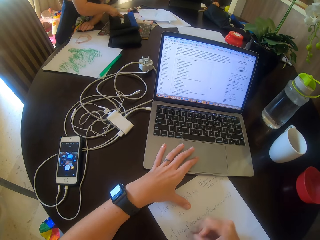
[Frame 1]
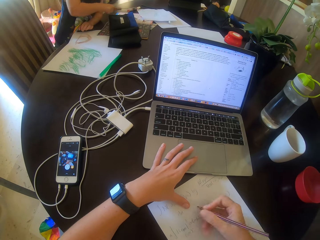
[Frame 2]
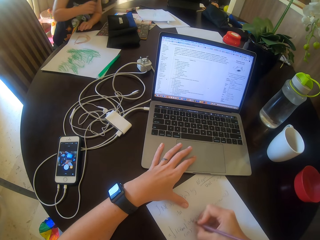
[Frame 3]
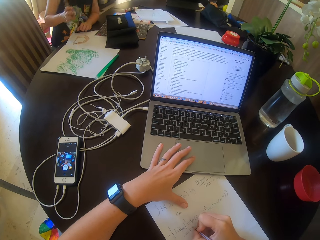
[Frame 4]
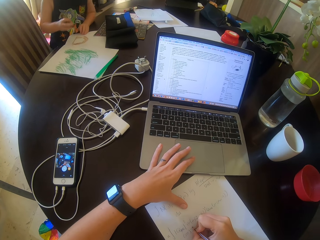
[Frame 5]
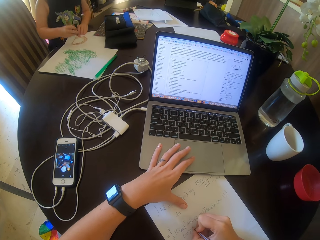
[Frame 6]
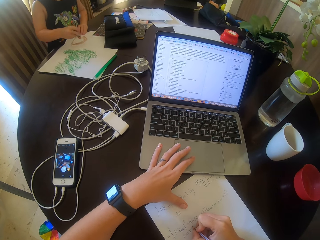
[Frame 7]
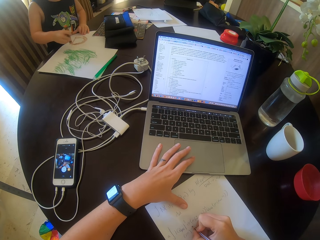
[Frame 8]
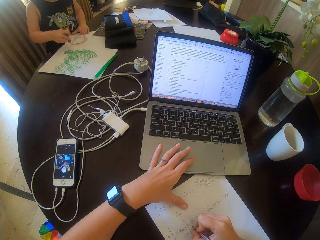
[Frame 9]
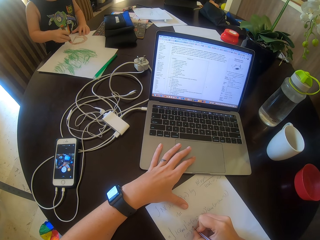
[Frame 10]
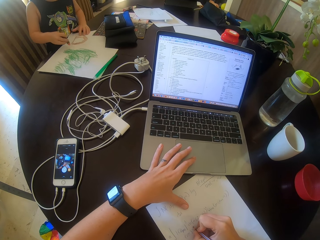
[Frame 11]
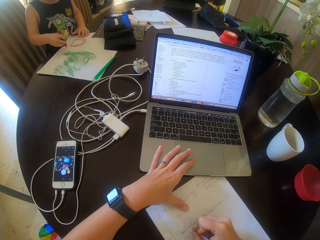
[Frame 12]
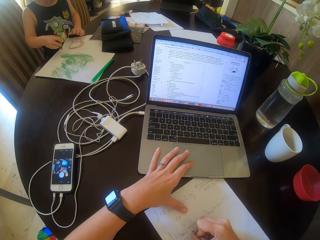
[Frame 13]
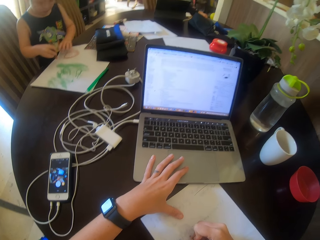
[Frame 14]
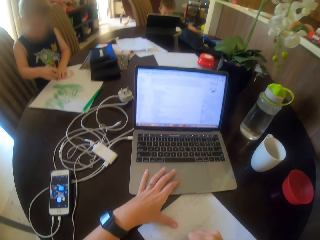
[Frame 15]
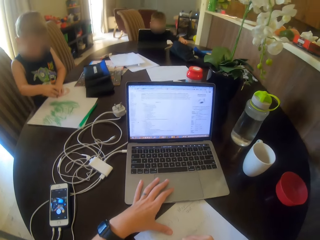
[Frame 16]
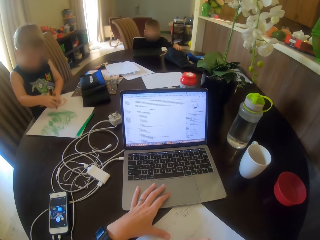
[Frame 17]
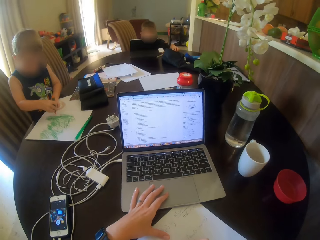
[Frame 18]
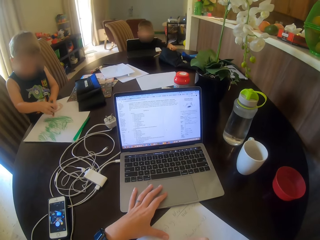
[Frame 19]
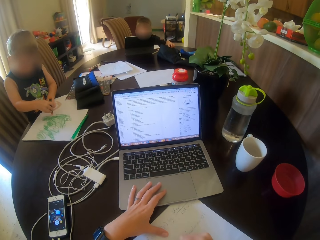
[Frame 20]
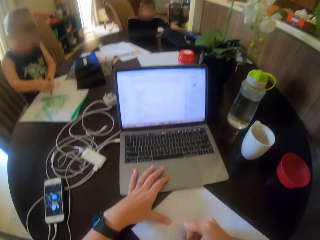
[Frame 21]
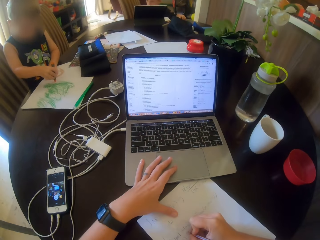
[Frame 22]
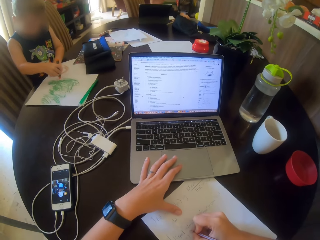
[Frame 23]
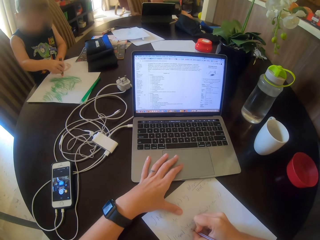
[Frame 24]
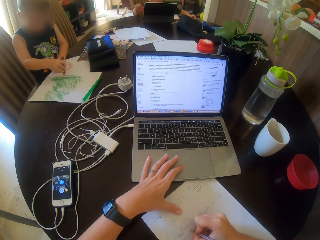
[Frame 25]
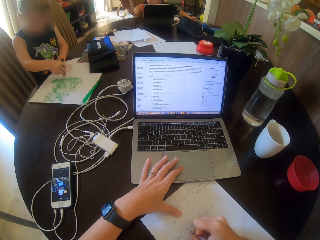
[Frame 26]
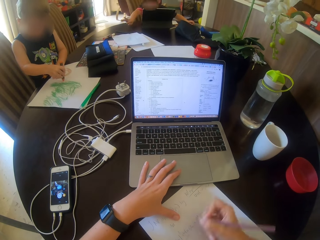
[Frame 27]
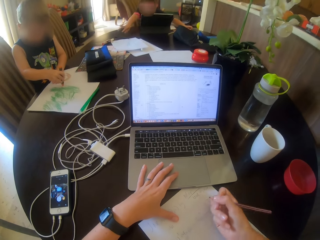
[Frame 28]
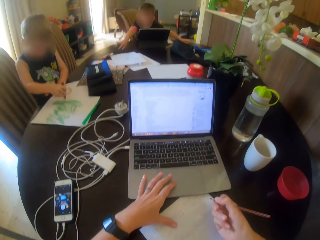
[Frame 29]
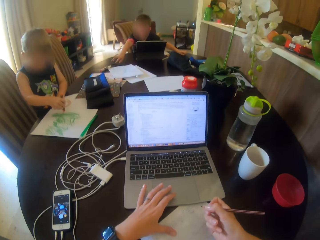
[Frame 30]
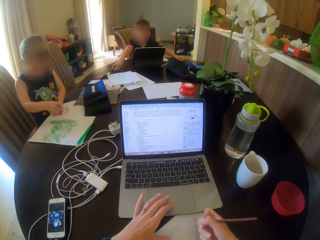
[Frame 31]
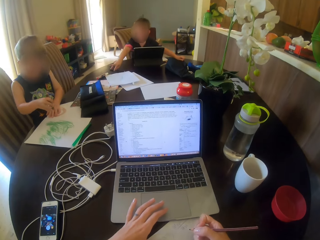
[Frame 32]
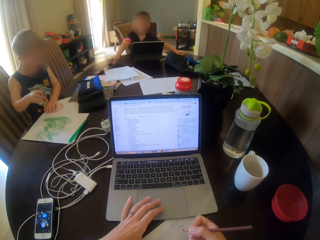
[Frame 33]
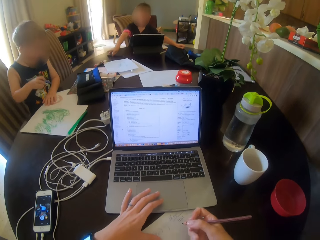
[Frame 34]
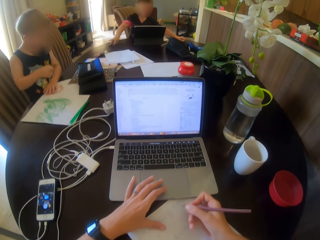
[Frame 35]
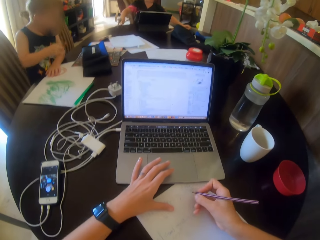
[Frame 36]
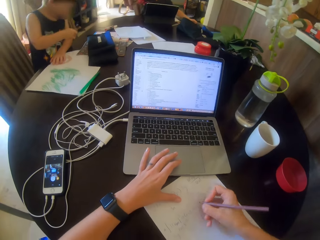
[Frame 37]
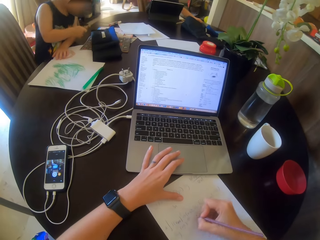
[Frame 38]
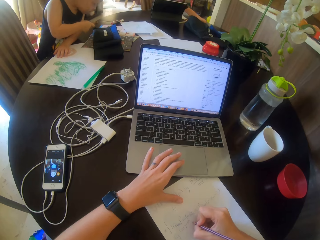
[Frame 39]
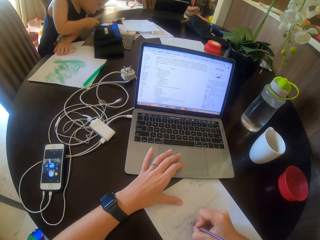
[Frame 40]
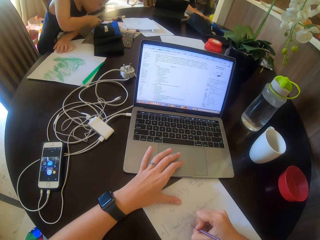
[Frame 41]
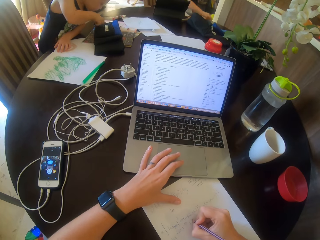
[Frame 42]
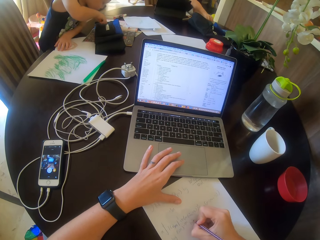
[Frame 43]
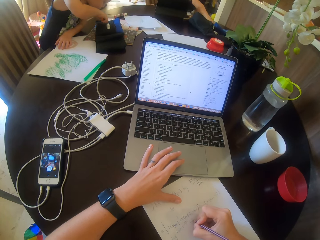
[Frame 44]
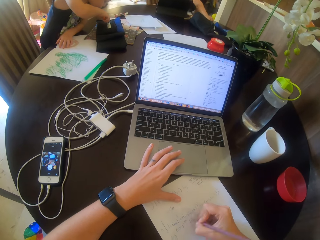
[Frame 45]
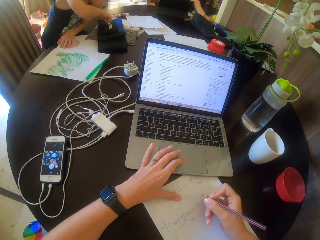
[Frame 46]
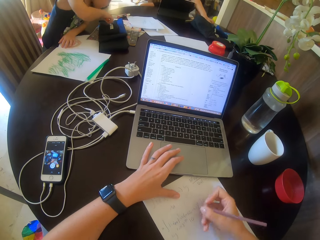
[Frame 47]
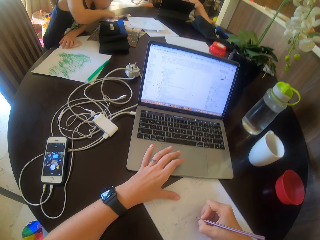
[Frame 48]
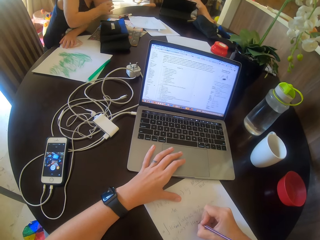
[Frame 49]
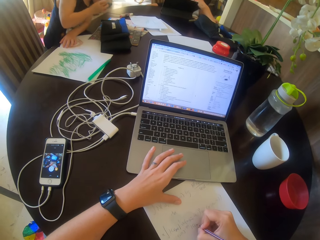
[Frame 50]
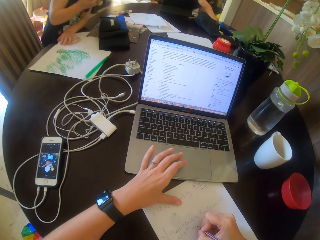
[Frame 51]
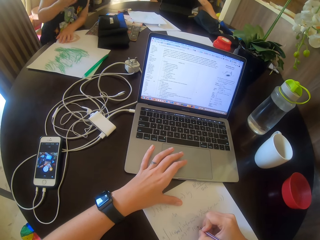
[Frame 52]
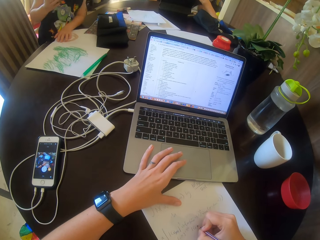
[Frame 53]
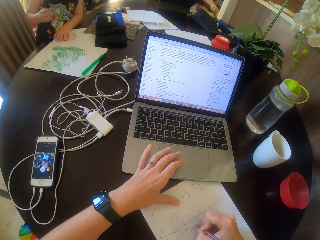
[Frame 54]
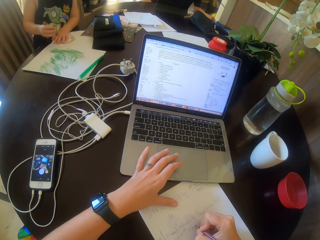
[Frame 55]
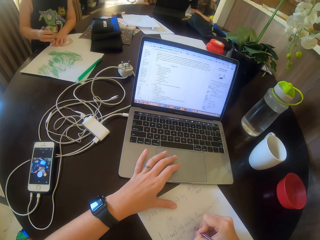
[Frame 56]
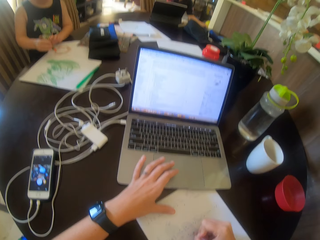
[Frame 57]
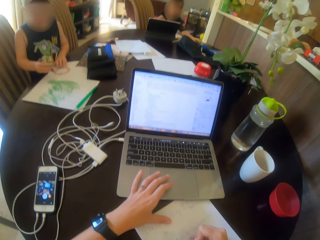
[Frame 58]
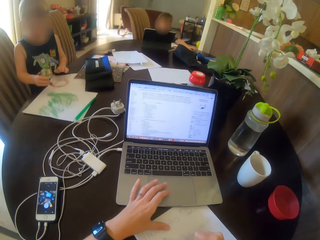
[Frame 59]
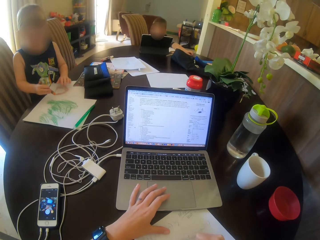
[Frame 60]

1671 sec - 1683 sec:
A child draws on a paper. The camera wearer writes on a paper.

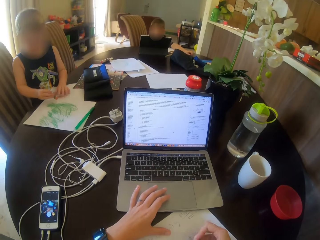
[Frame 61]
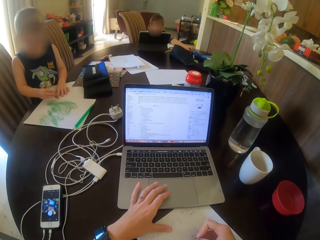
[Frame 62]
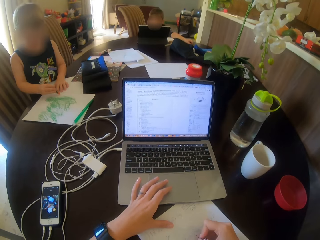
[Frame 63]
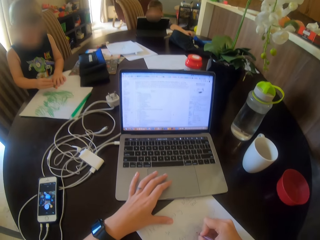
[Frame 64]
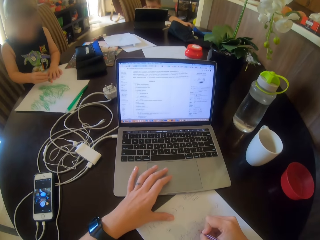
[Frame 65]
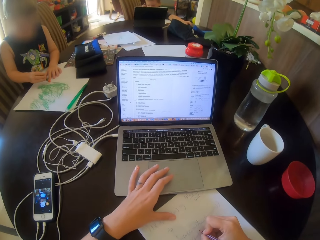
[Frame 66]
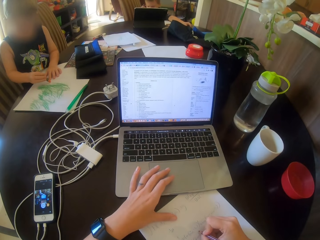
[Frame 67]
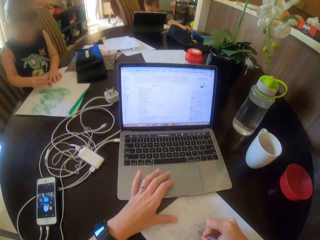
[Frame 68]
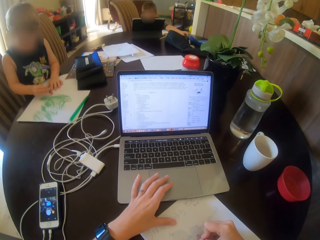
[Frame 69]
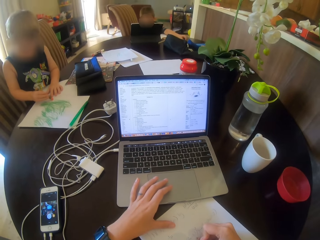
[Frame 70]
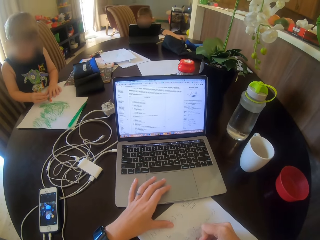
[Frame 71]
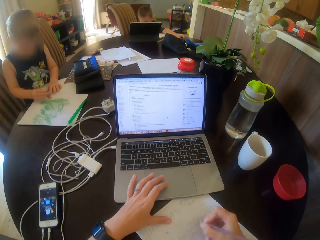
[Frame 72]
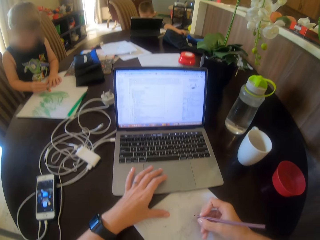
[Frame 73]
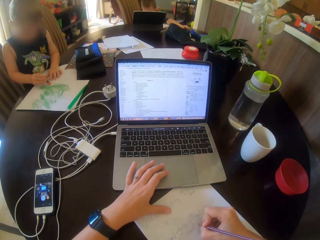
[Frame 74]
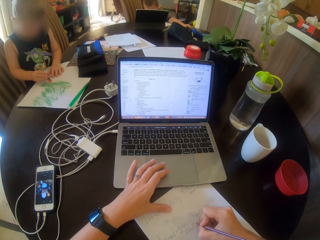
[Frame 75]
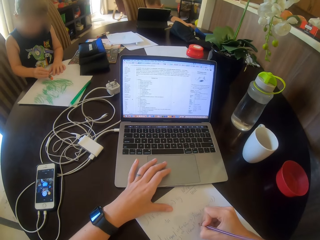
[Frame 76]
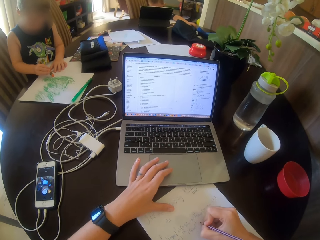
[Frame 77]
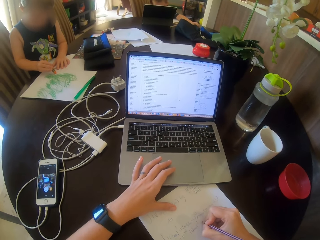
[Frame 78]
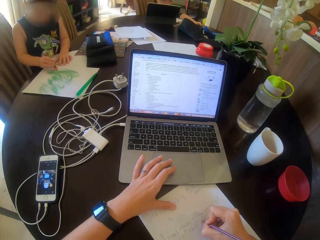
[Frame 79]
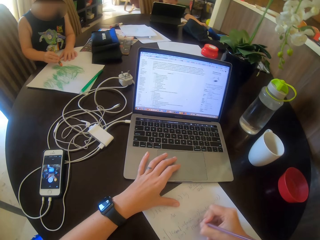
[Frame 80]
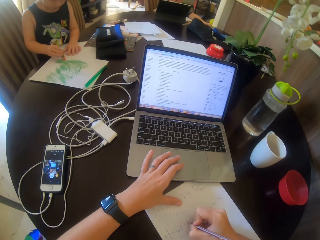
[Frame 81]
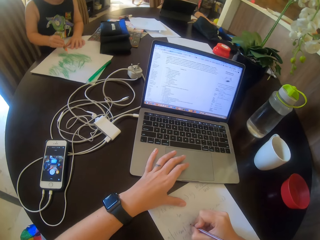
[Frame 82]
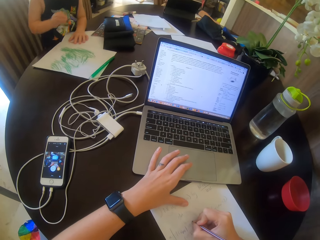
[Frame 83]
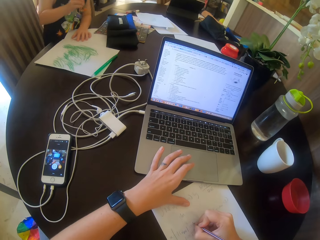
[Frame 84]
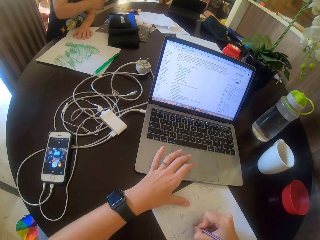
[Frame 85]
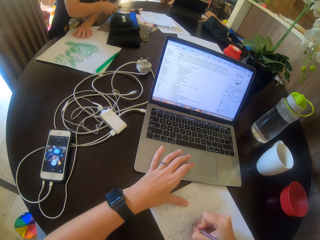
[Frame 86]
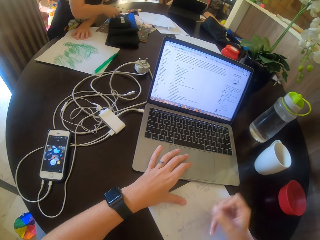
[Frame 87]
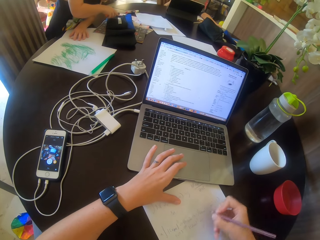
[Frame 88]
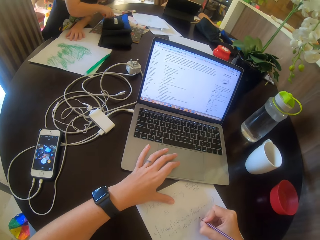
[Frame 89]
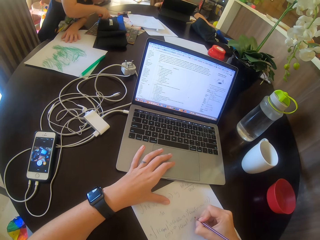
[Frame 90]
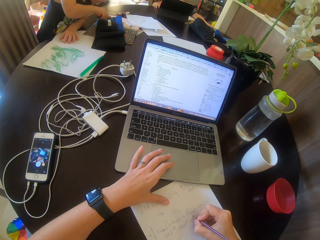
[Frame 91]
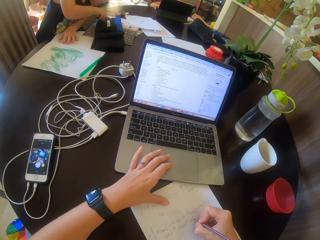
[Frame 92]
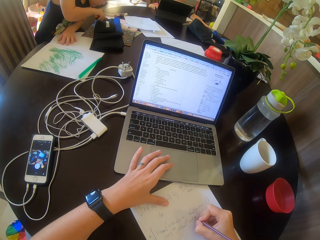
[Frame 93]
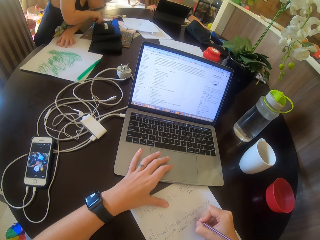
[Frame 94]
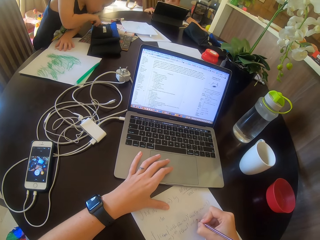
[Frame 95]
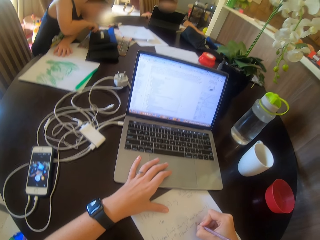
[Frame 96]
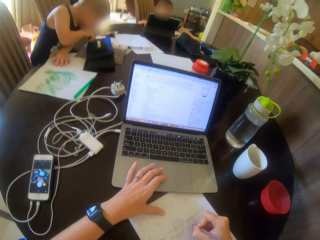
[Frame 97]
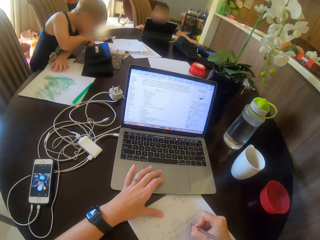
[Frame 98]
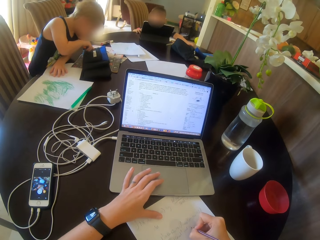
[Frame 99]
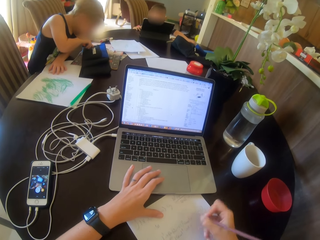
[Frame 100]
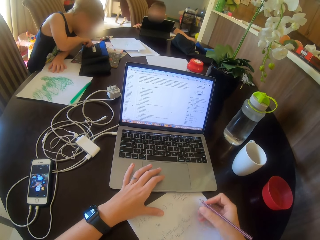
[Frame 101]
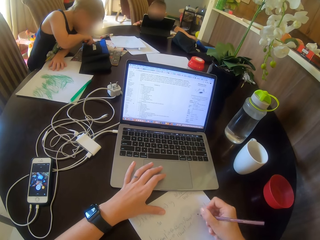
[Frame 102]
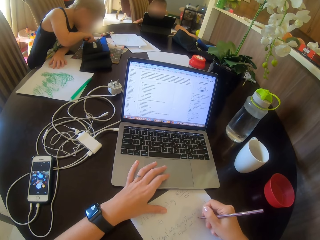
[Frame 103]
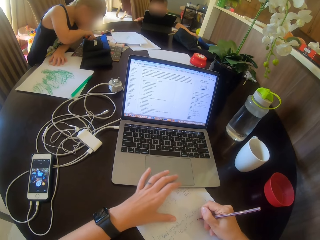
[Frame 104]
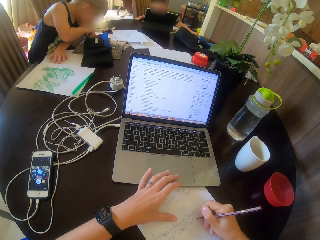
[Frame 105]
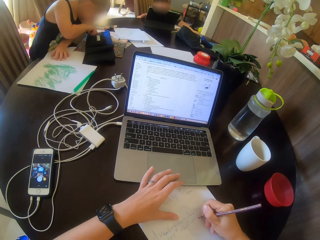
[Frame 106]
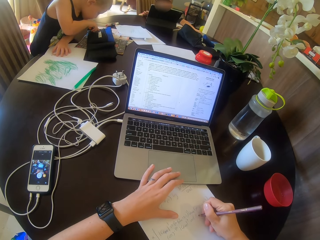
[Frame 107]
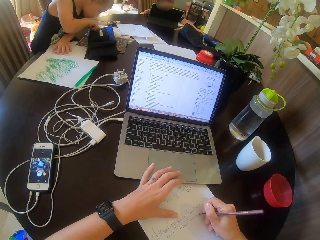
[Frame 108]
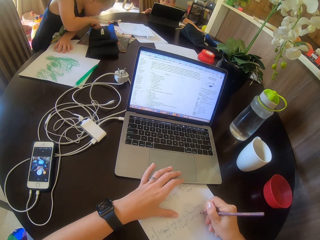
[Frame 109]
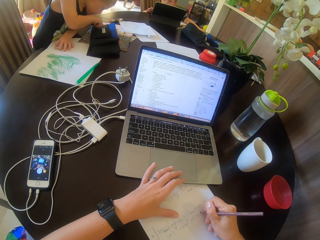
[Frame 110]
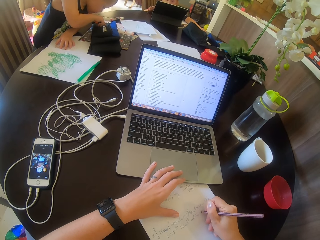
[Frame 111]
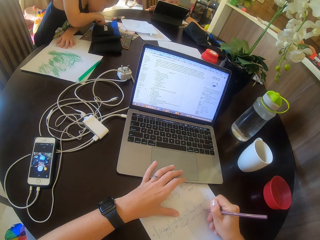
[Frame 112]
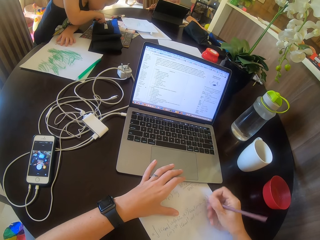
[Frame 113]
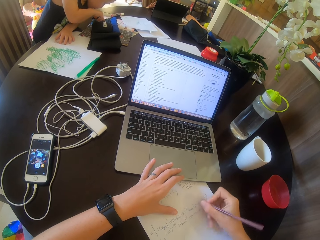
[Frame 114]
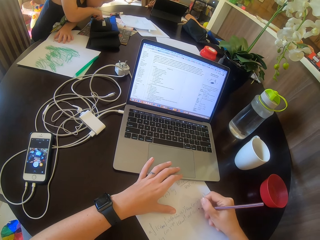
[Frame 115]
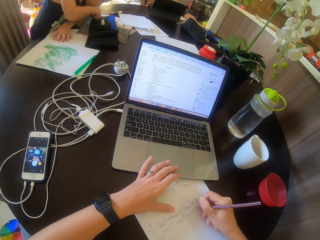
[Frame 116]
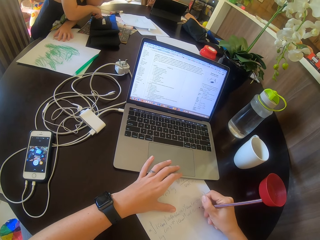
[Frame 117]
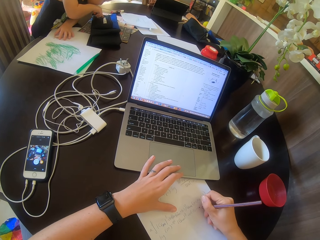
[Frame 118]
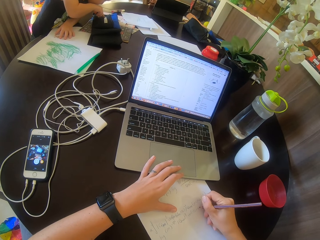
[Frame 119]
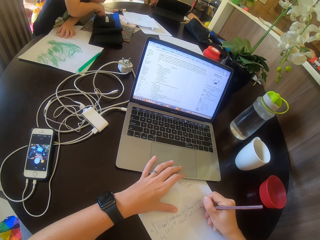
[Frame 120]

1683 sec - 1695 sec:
A child plays on the table. The camera wearer writes on a paper.
